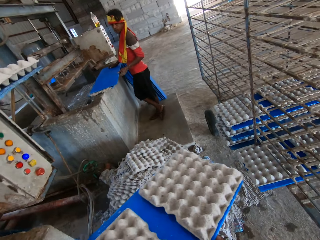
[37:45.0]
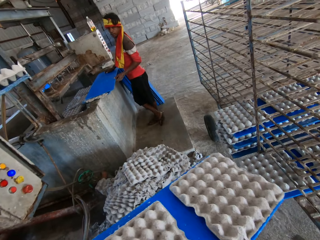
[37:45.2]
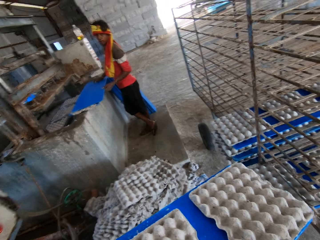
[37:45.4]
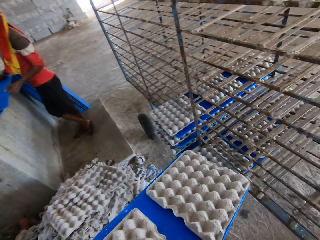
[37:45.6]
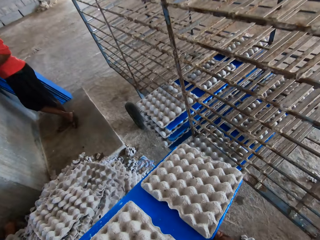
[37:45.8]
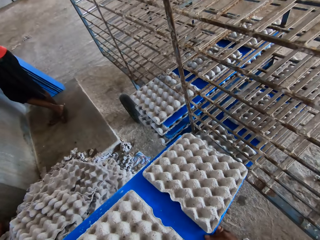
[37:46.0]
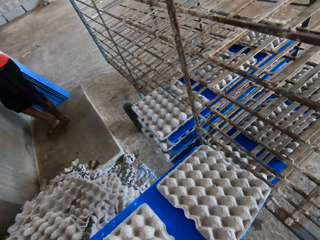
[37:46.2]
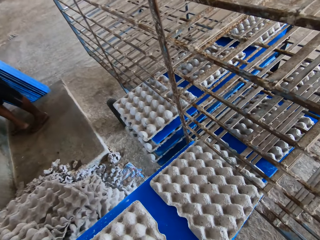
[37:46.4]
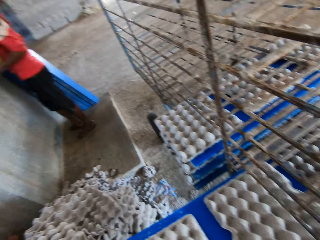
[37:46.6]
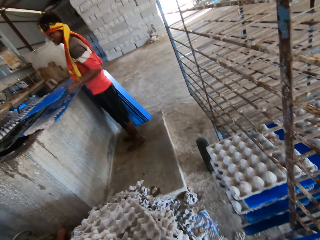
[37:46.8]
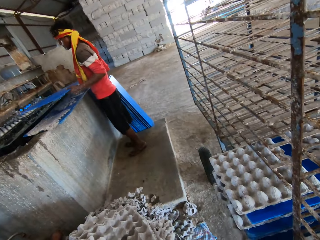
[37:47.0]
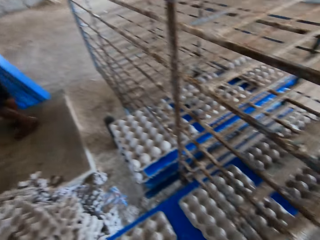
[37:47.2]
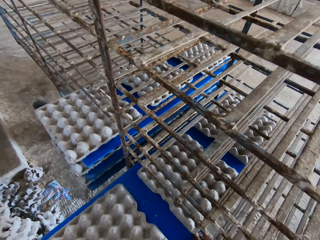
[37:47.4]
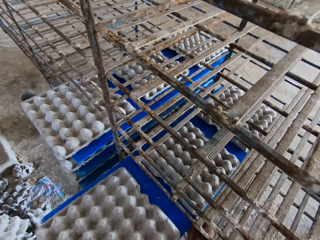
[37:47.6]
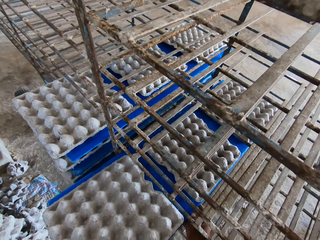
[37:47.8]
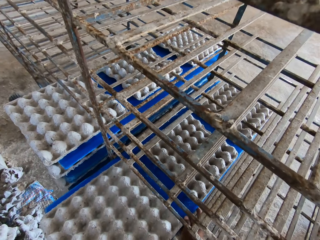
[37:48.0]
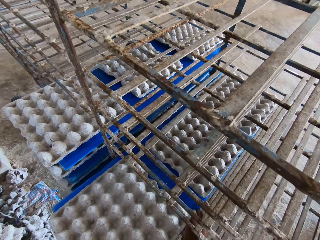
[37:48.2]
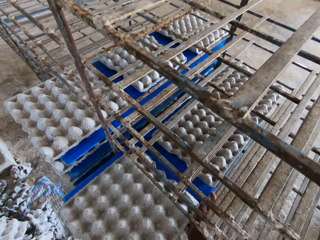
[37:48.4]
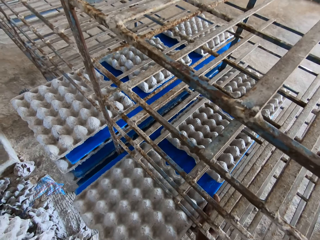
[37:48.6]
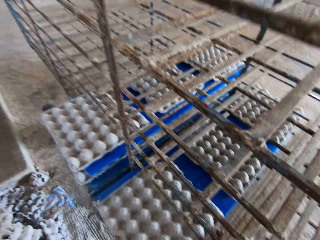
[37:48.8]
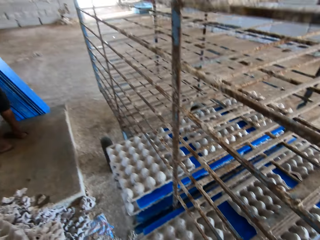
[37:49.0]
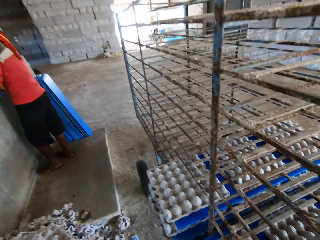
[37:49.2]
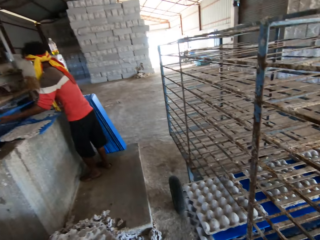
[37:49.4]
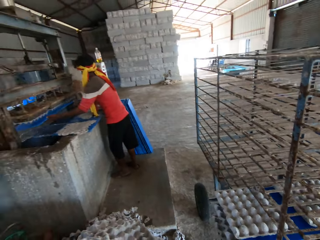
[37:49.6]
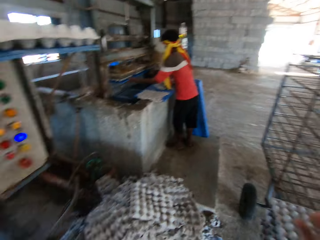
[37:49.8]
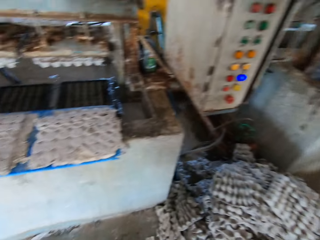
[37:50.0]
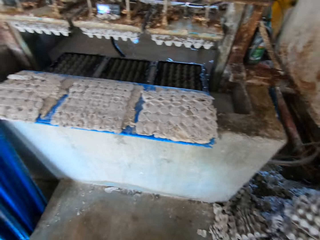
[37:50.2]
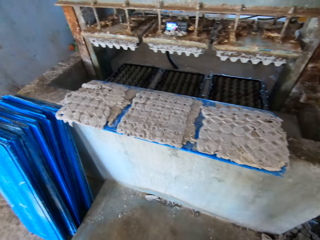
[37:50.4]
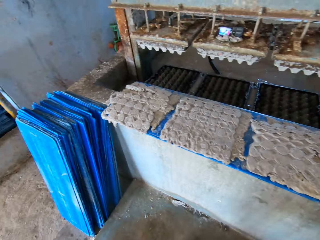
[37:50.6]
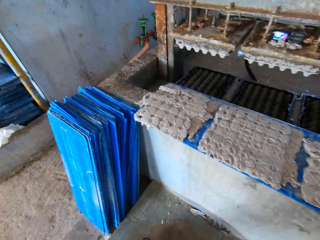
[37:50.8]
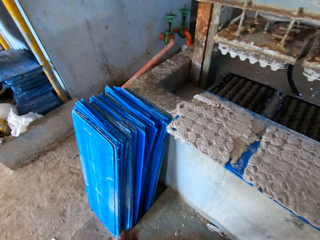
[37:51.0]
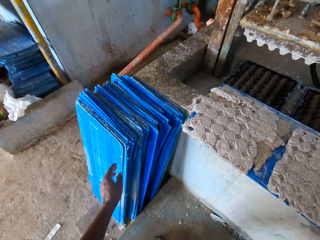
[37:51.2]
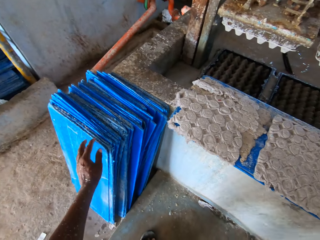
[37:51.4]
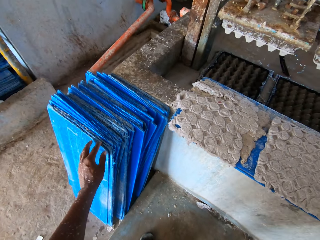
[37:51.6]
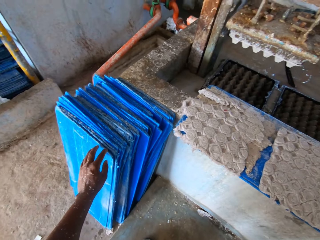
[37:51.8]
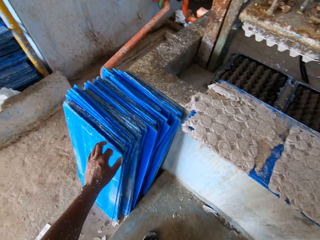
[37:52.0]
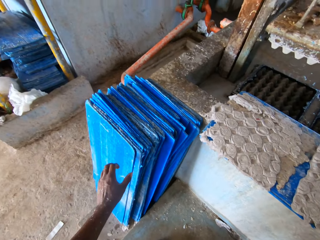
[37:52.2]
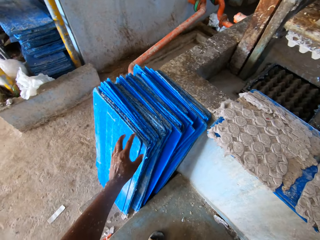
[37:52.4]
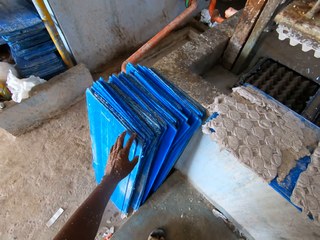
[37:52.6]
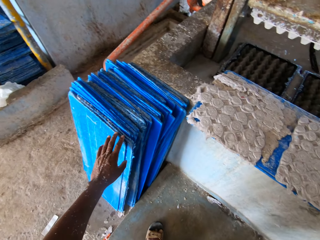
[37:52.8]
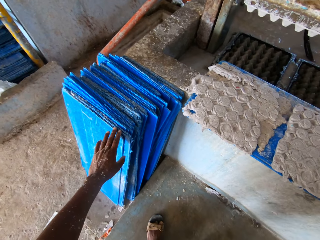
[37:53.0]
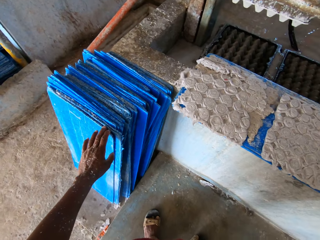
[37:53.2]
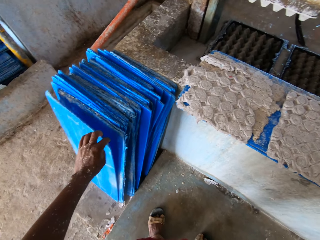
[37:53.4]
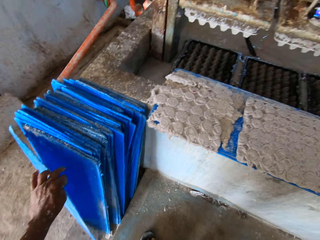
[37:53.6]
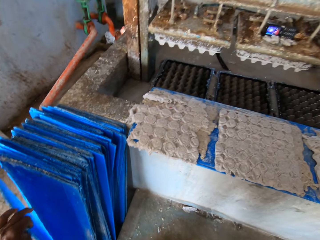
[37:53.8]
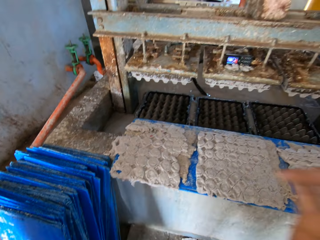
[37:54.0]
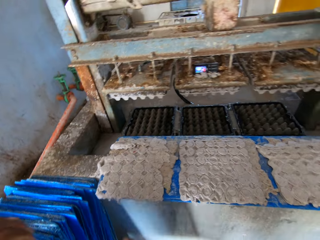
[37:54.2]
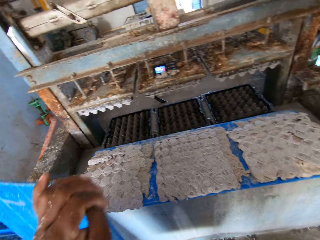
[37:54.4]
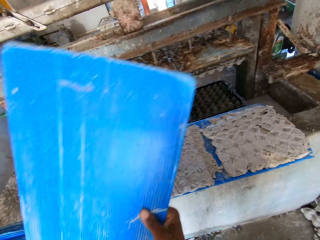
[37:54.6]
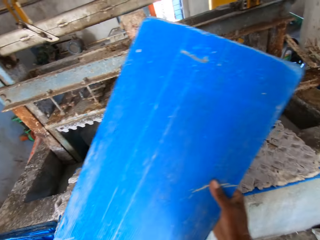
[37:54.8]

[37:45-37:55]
The camera wearer moves the egg tray to the rack with his hands. He picks a tray on the floor with his left hand.

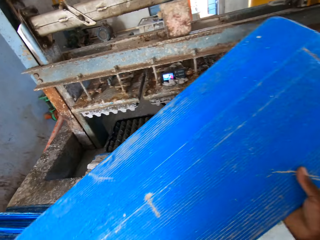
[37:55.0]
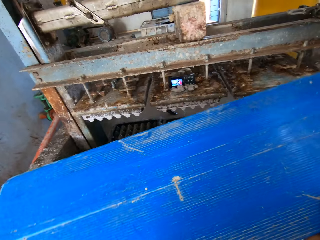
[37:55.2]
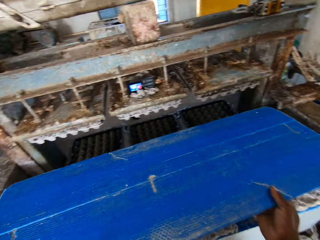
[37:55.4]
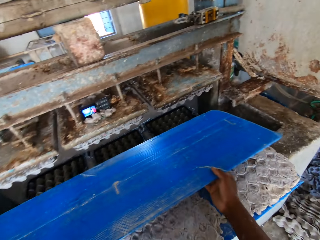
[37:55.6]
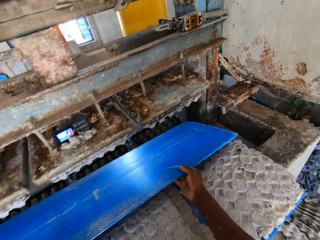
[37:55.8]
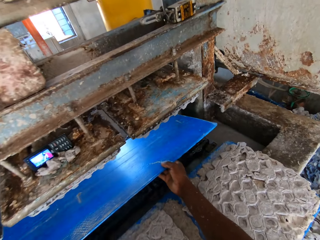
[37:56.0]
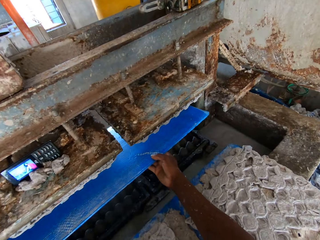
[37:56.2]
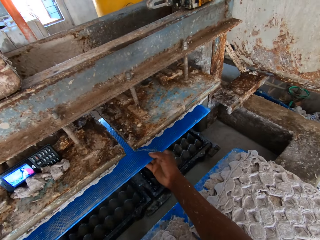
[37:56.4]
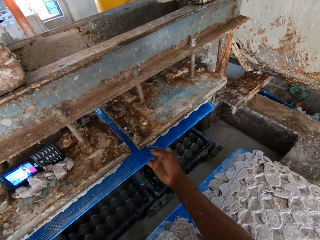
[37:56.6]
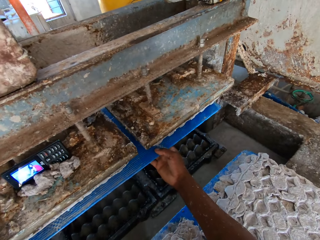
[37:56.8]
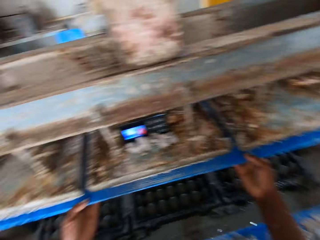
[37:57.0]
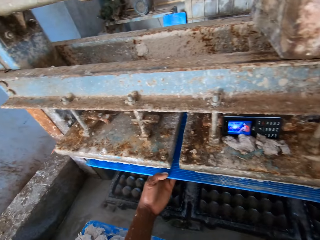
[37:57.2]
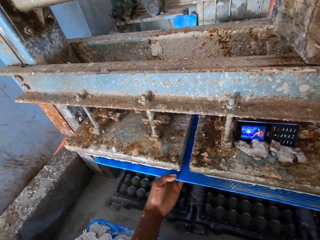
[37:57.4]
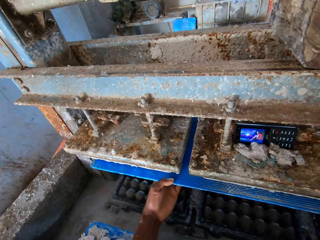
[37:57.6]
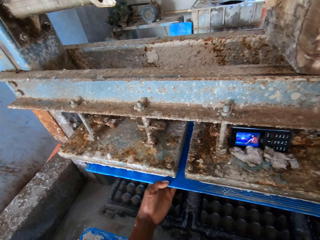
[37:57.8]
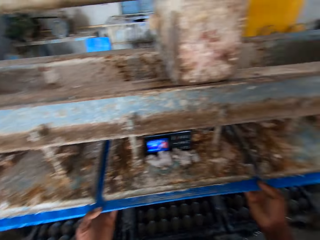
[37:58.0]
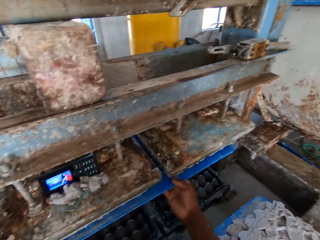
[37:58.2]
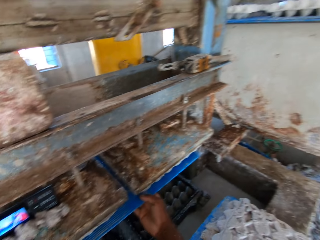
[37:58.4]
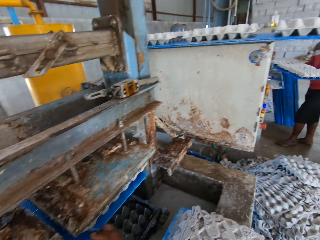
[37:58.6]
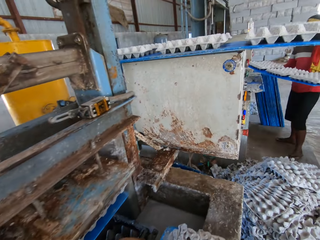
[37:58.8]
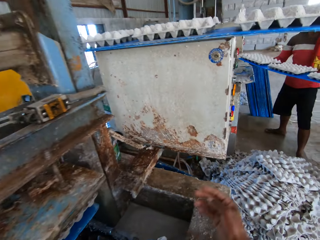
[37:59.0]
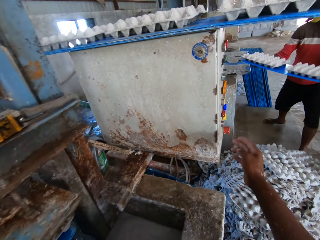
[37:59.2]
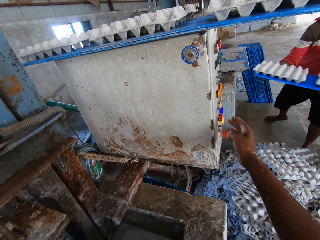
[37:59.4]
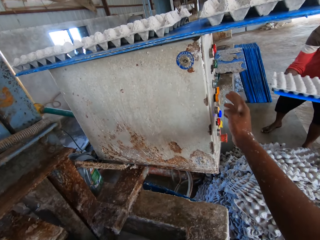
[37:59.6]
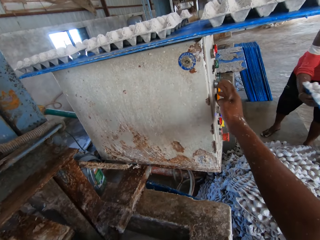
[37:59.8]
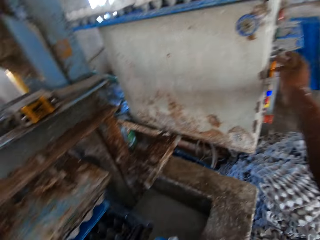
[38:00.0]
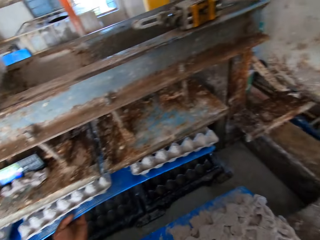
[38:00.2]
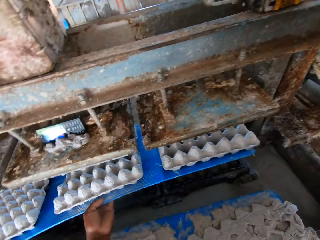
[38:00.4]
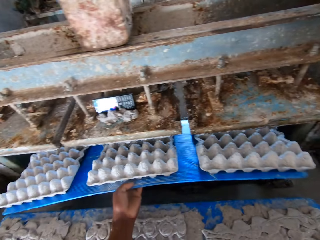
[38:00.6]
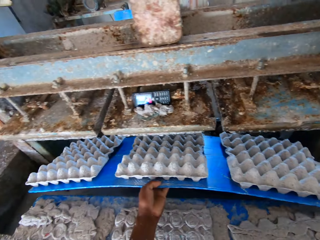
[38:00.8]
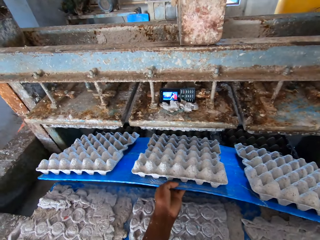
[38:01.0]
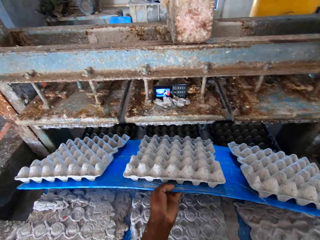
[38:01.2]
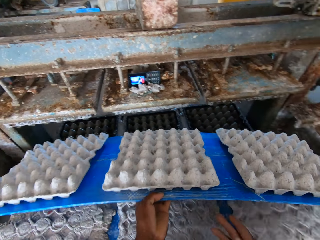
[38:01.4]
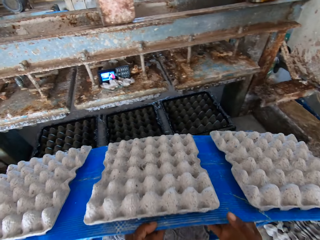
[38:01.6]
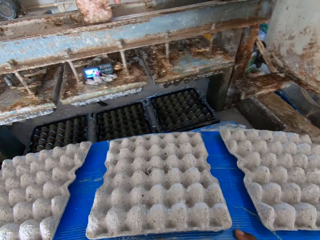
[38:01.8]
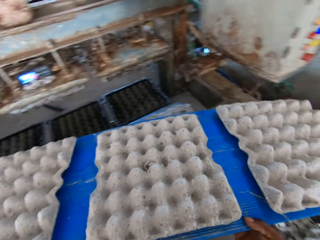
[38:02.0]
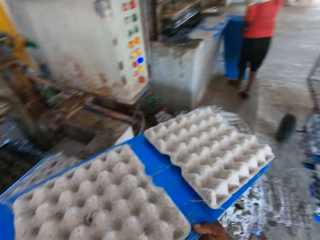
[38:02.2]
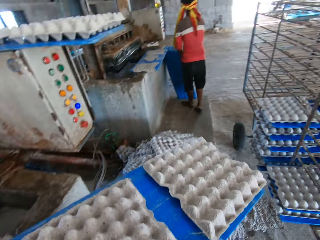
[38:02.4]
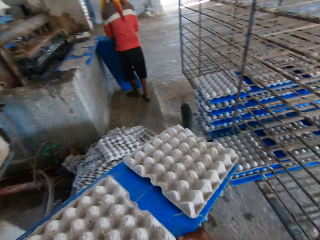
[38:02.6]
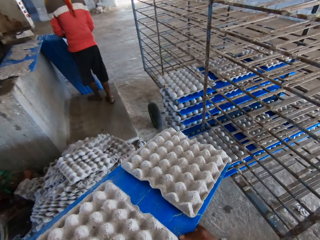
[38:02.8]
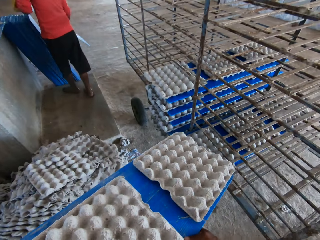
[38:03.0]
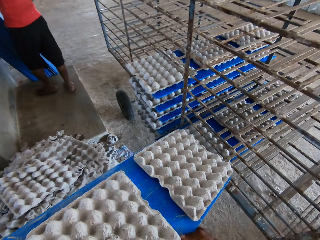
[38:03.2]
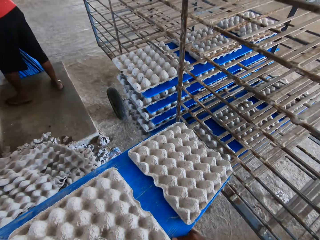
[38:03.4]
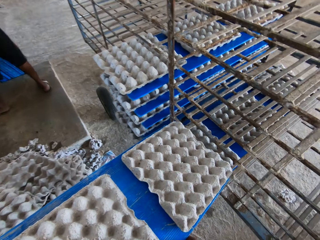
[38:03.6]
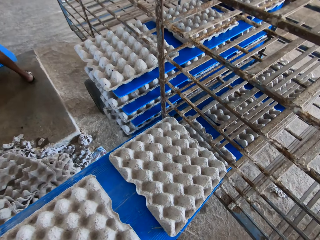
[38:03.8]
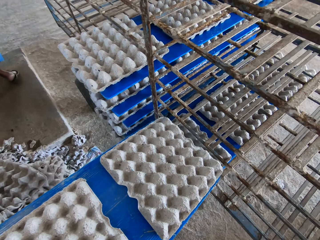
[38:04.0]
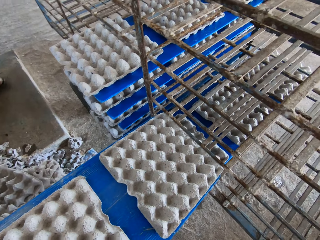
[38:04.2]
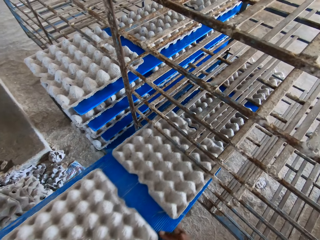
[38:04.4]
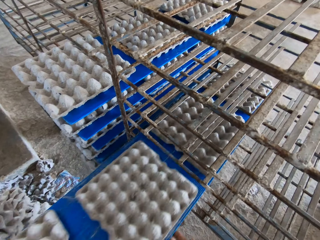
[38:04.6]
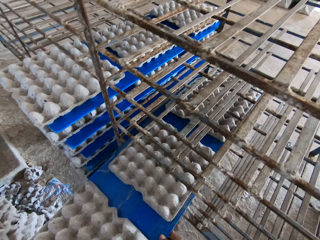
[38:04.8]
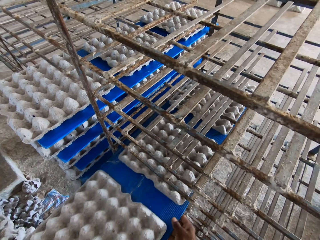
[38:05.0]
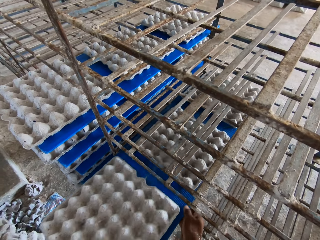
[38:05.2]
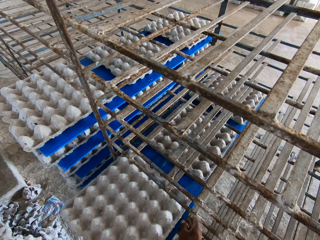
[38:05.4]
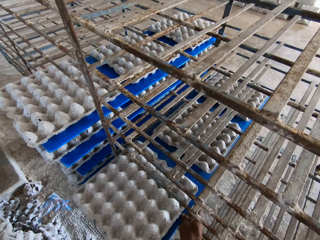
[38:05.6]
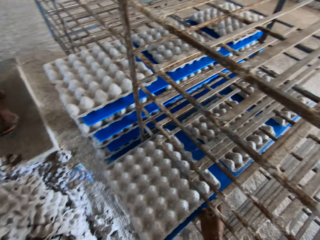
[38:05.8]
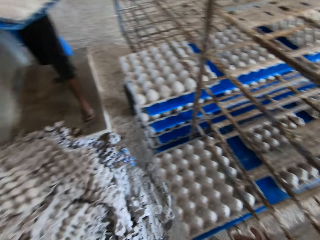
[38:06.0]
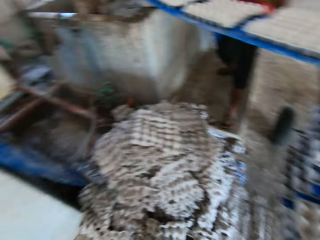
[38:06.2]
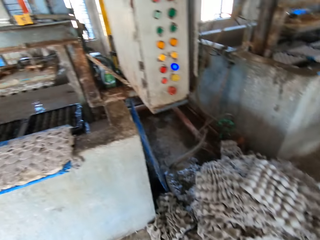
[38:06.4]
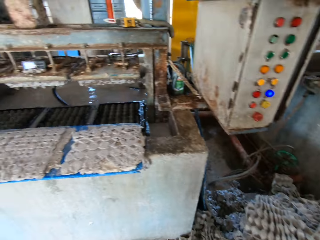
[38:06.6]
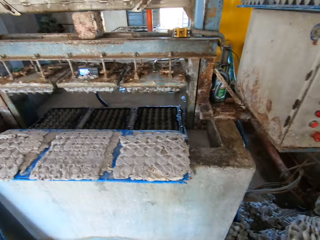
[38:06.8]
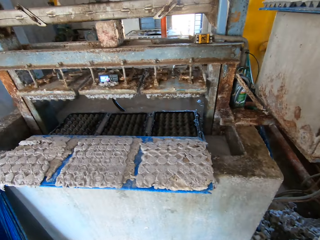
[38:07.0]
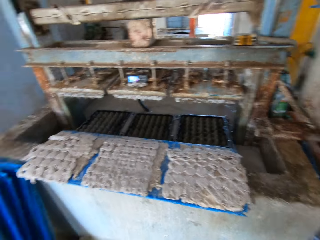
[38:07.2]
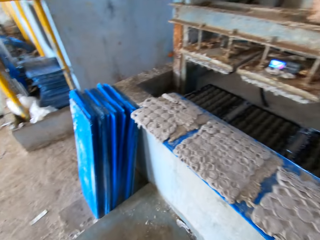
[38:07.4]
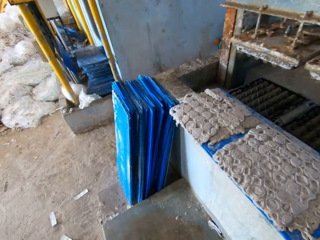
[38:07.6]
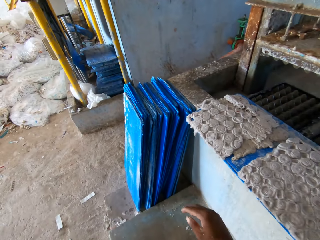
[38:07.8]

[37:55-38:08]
The camera wearer passes the tray or tray picker to the egg tray machine with his hands. A man moves an egg tray to the rack with his hands. The camera wearer operates the control box with his right hand. He moves the egg tray from the egg tray machine to the rack with his hands with the tray picker. The man moves an egg tray to the rack with his hands.
